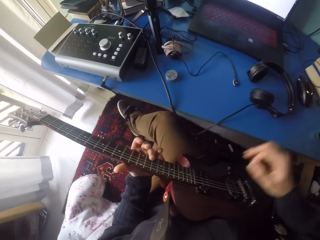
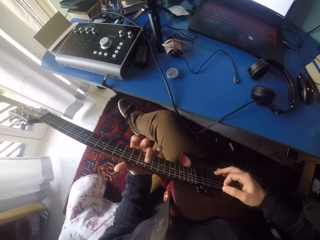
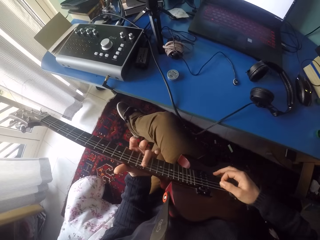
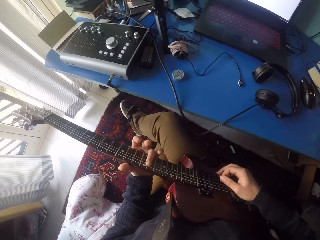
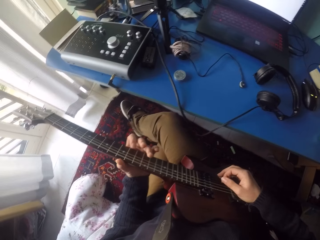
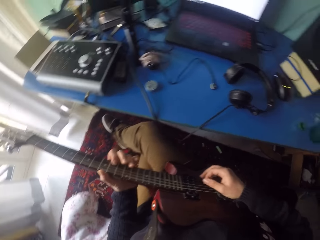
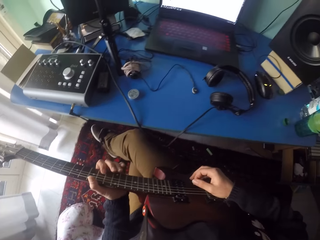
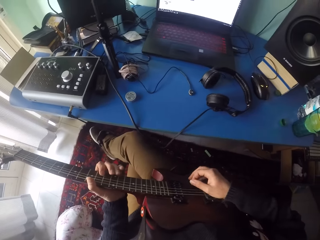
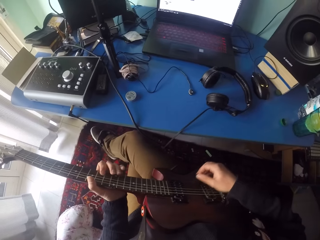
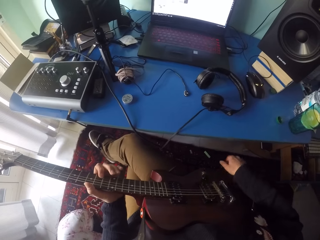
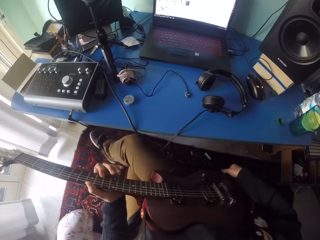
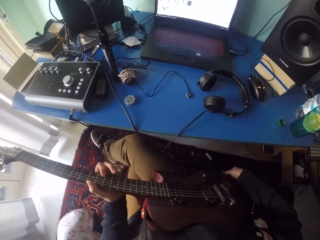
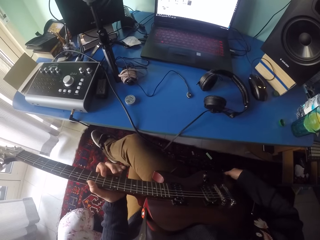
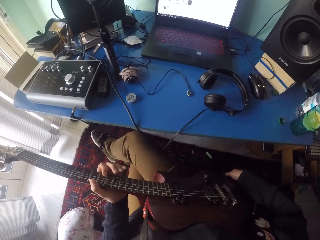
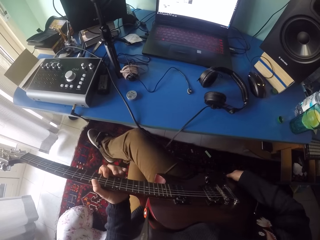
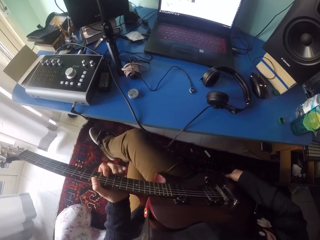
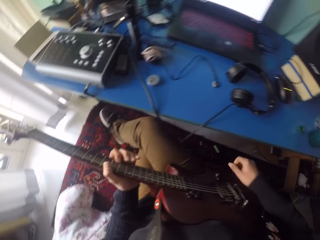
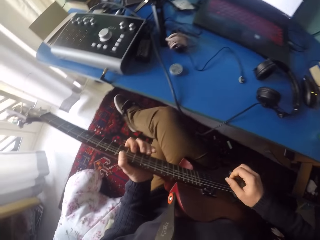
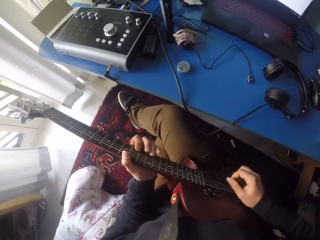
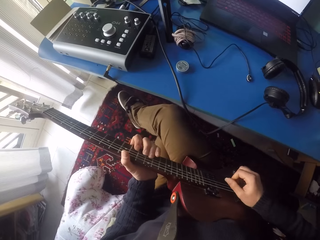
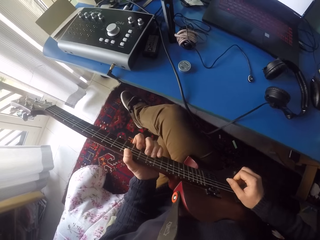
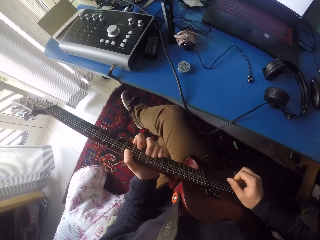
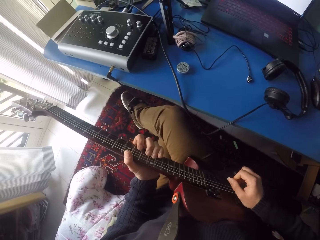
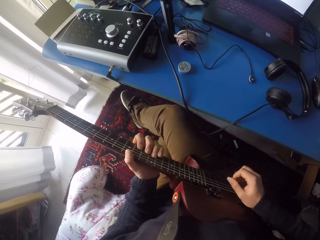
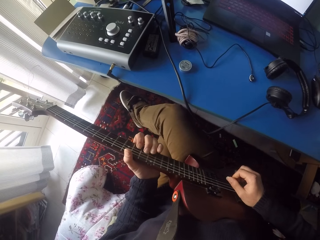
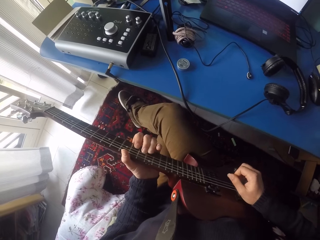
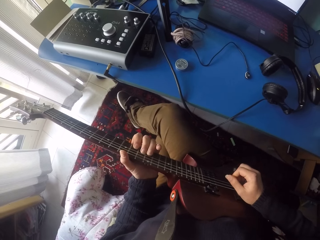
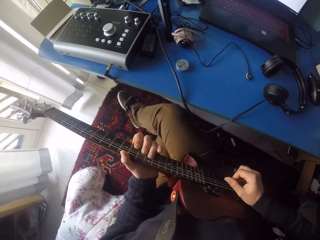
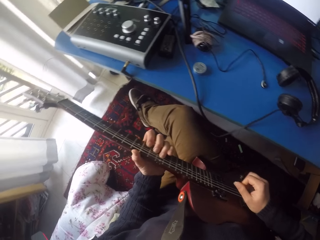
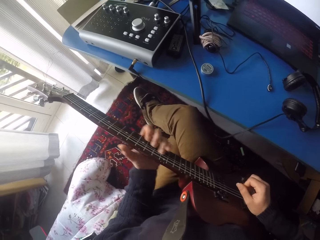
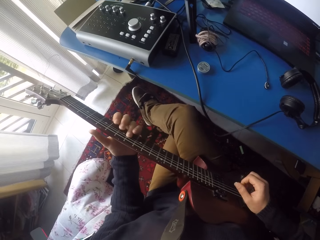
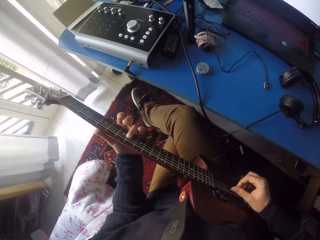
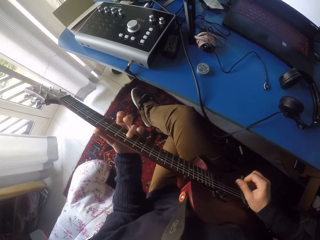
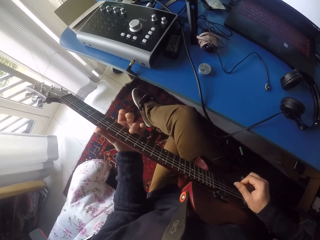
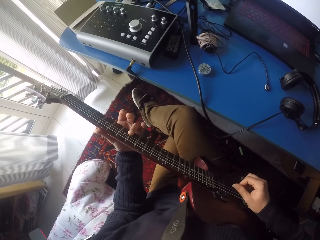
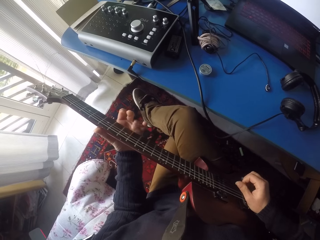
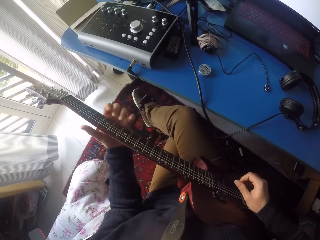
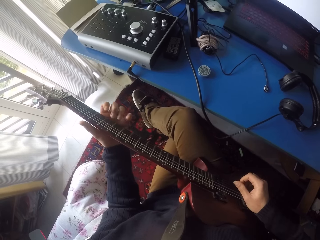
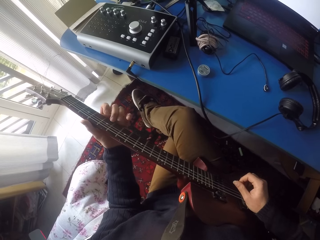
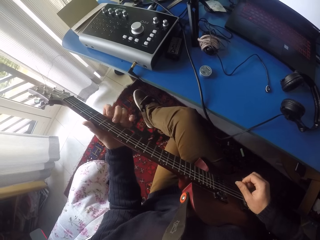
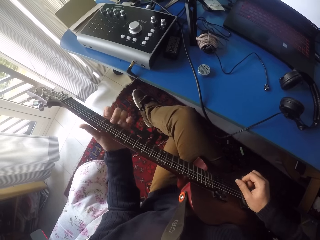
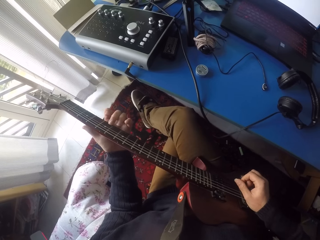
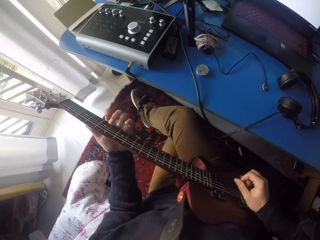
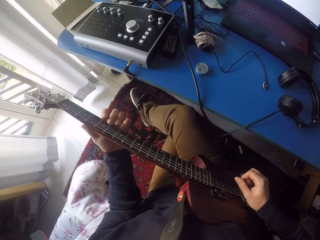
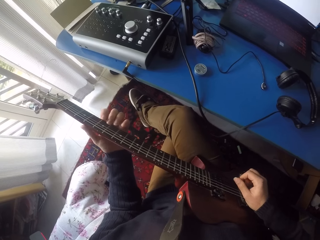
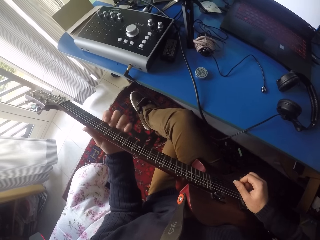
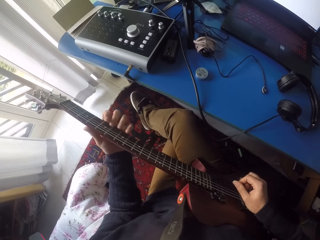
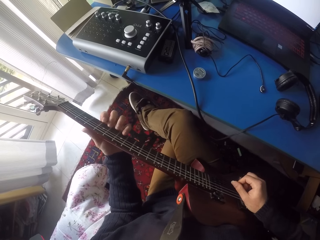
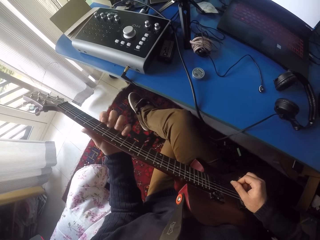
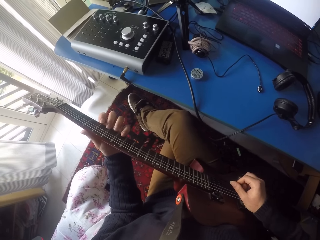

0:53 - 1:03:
The camera wearer removes his right hand from the mouse. He plays the guitar. He stops playing the guitar. He touches the guitar cable with his right hand. He adjusts the guitar. He plays the guitar.

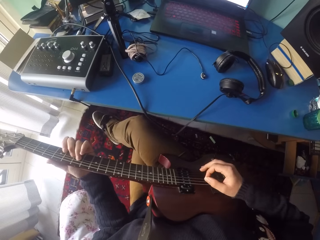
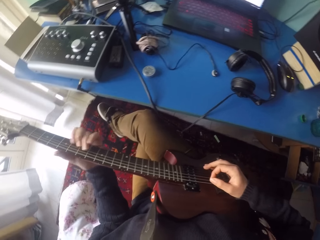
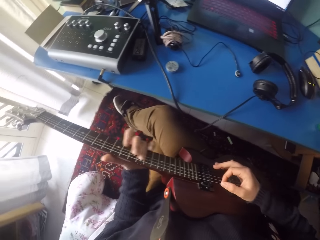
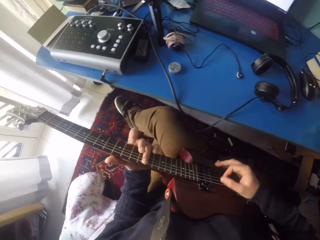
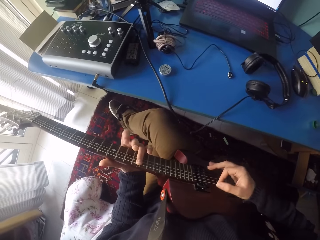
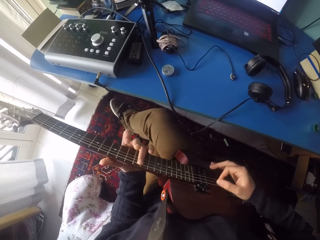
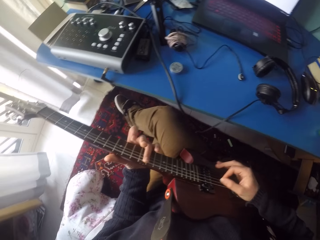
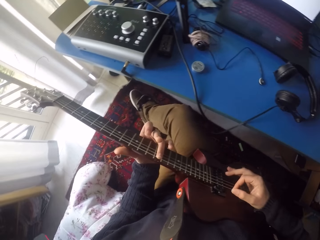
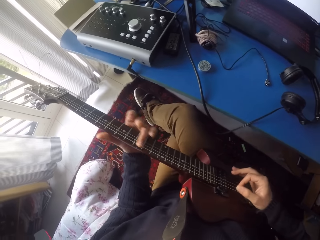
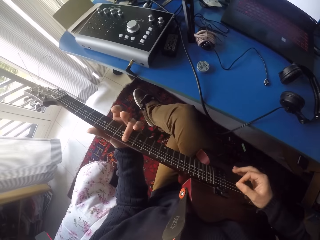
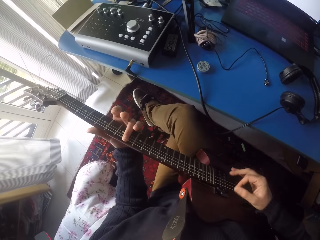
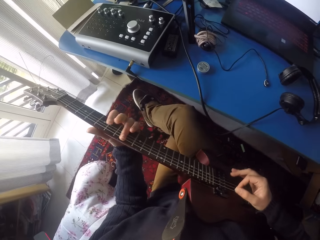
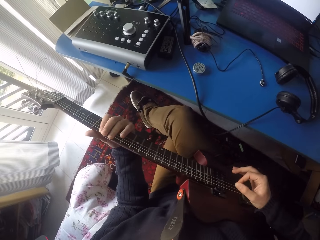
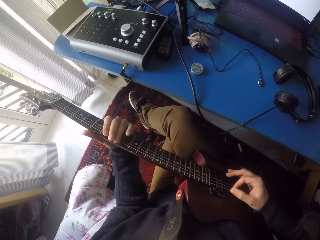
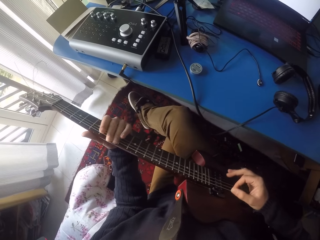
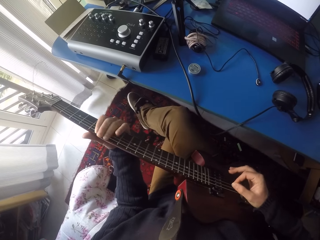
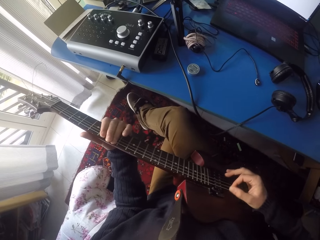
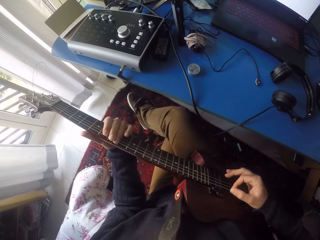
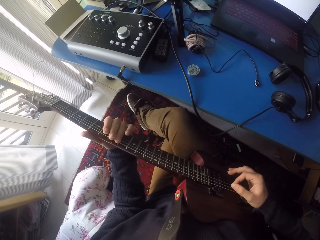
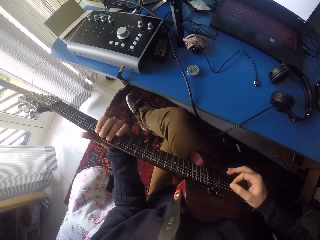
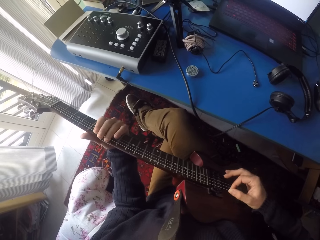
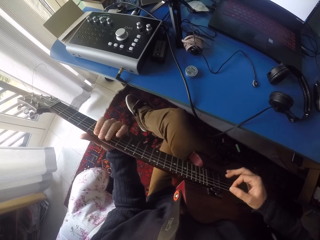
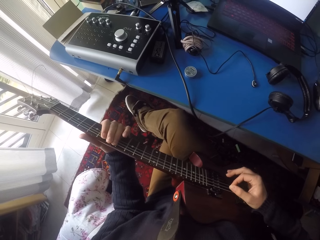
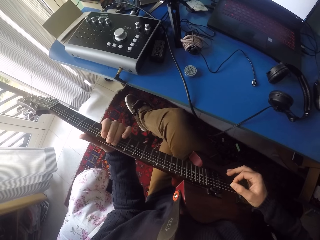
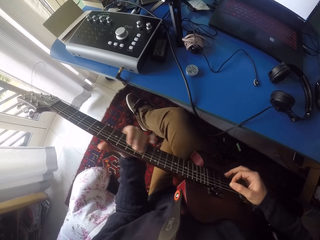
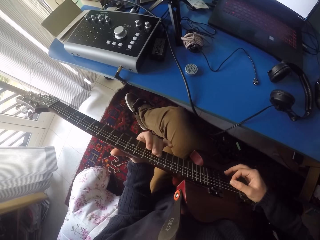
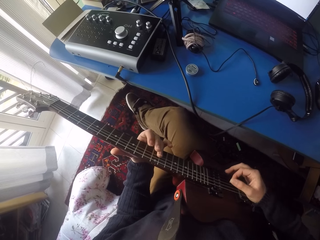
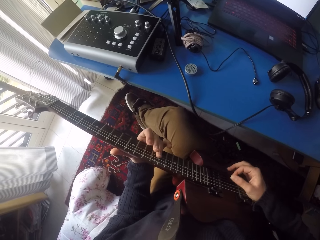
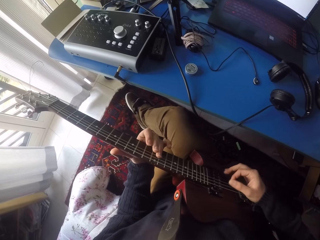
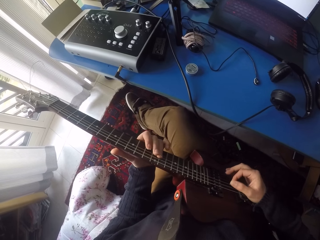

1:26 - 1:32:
The camera wearer plays the guitar. They stop playing the guitar.

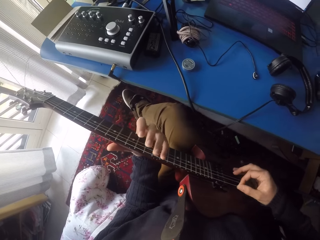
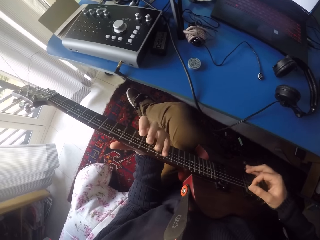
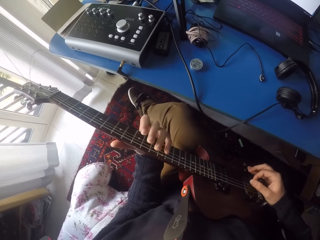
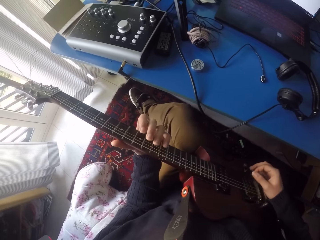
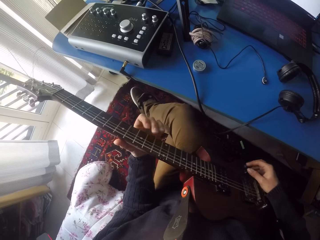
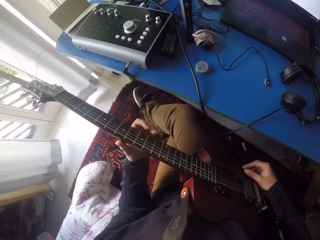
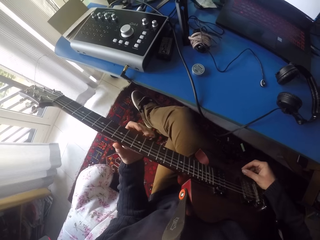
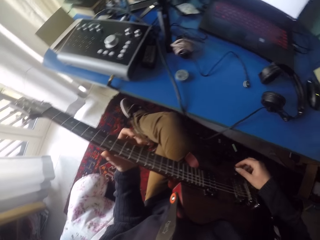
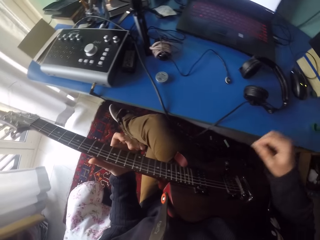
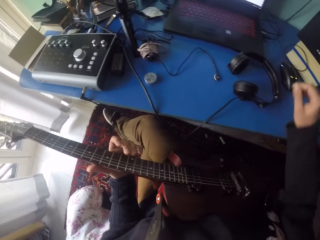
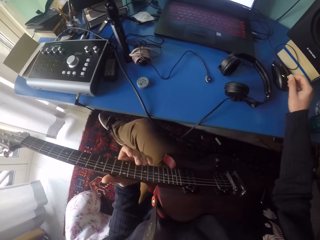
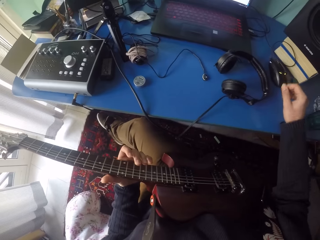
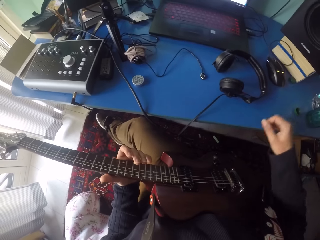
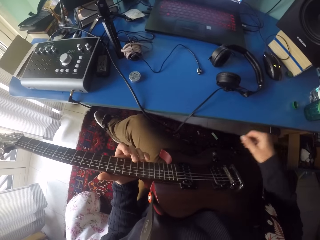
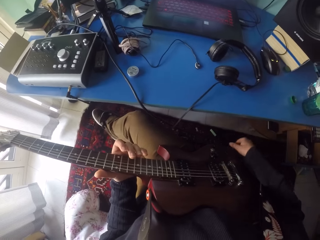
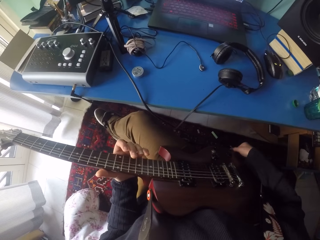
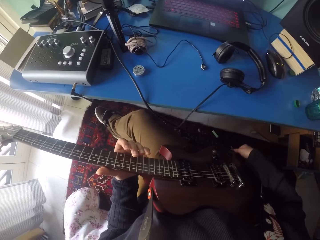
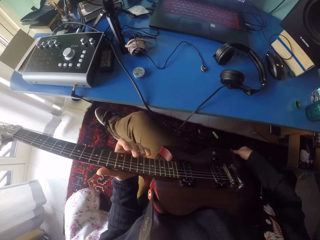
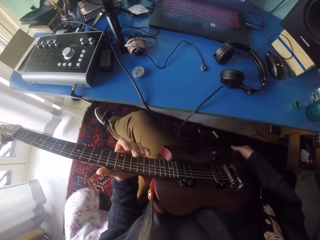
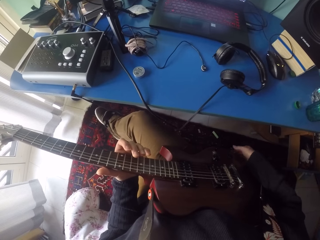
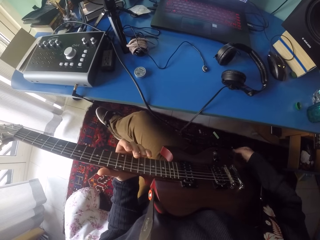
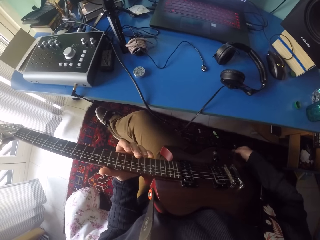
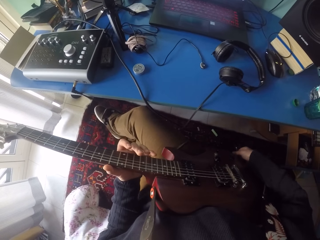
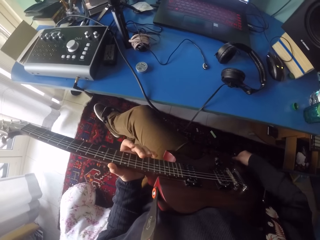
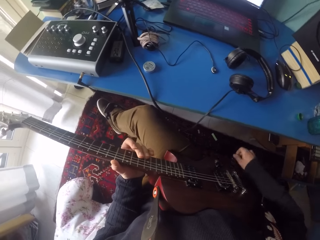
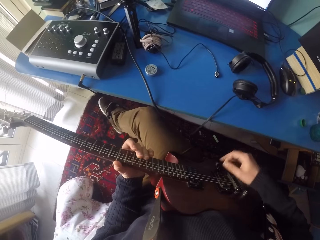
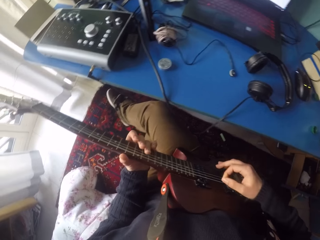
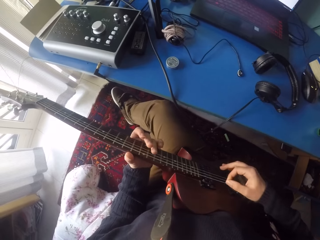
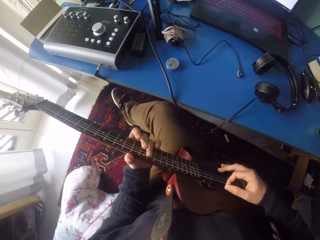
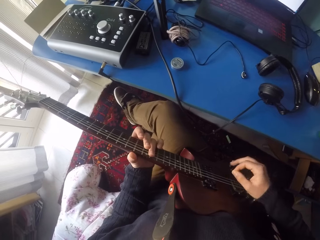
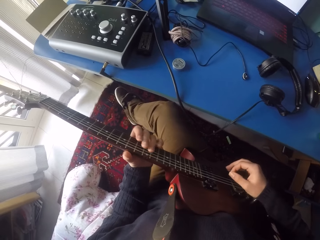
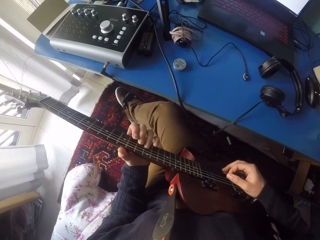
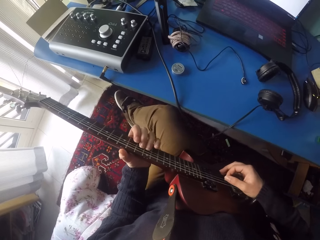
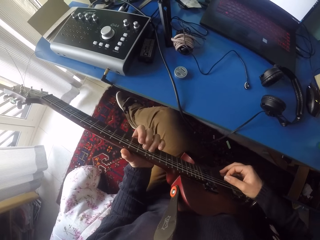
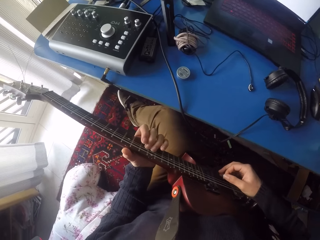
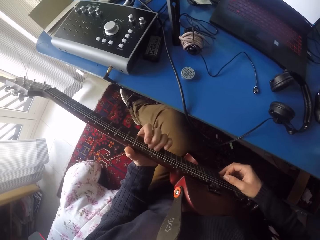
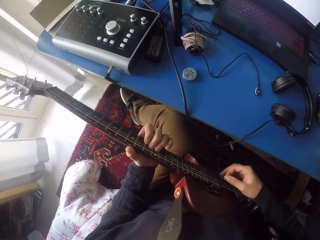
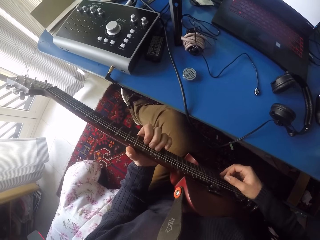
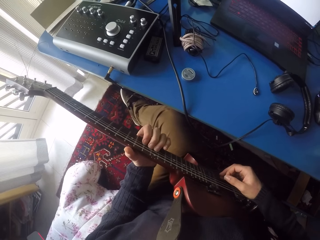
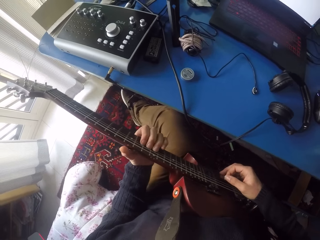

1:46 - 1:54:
The camera wearer touches the volume control knob on the guitar with his right hand. He uses a mouse. He touches the guitar cable with his right hand. He adjusts the guitar. He plays the guitar.
